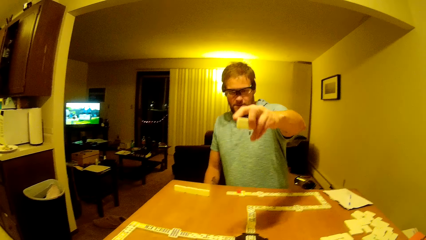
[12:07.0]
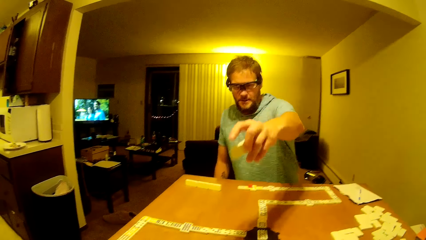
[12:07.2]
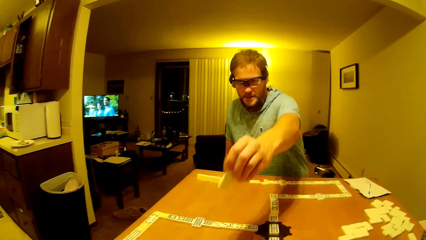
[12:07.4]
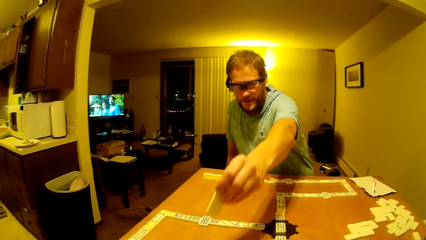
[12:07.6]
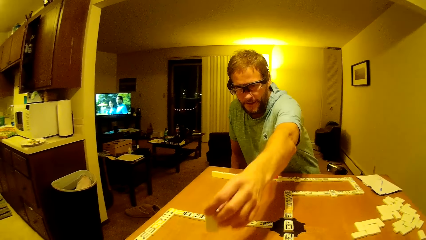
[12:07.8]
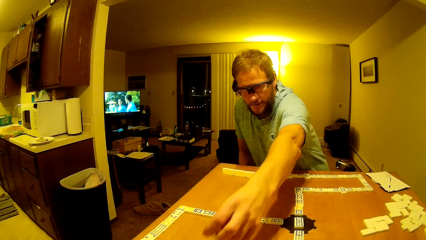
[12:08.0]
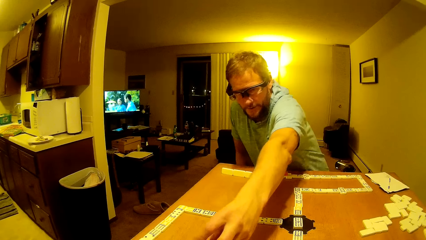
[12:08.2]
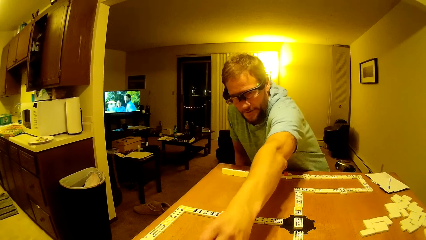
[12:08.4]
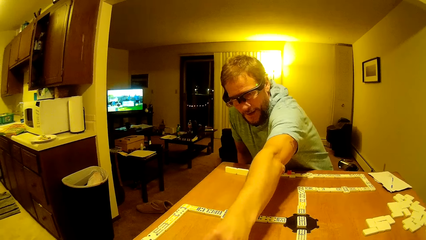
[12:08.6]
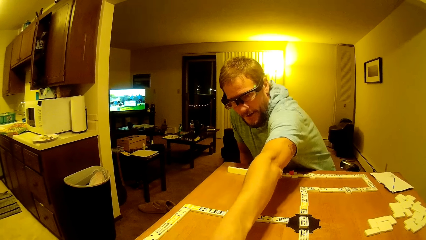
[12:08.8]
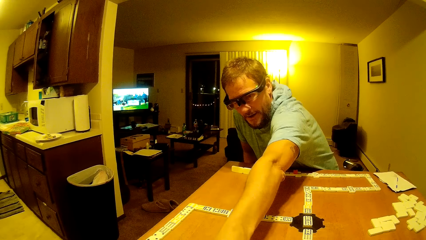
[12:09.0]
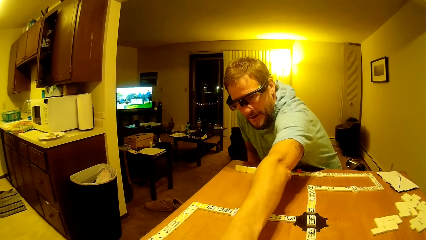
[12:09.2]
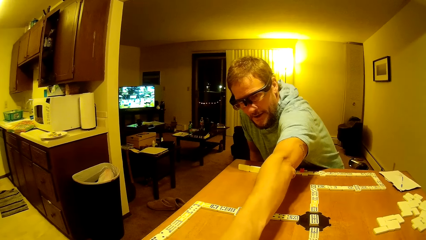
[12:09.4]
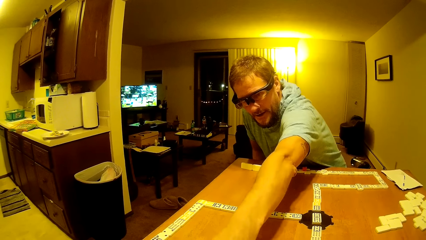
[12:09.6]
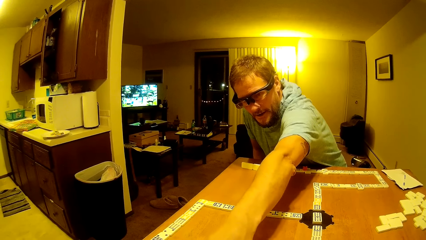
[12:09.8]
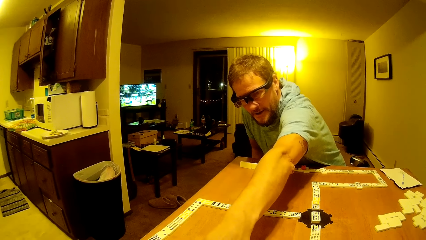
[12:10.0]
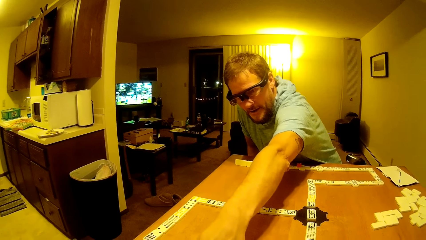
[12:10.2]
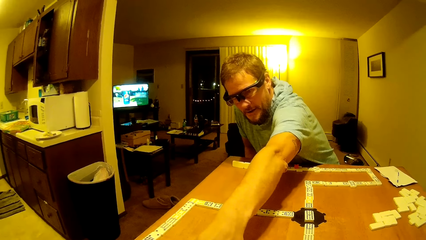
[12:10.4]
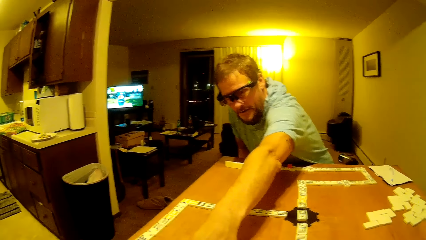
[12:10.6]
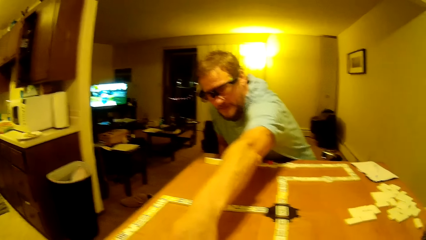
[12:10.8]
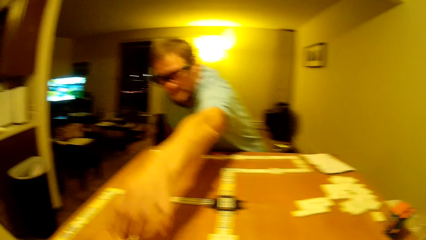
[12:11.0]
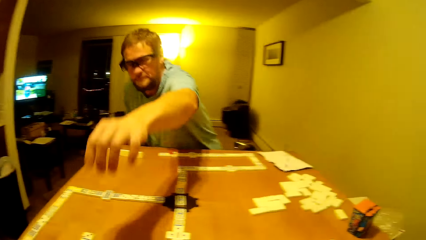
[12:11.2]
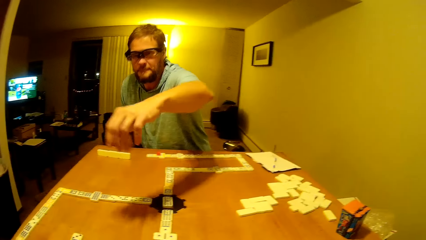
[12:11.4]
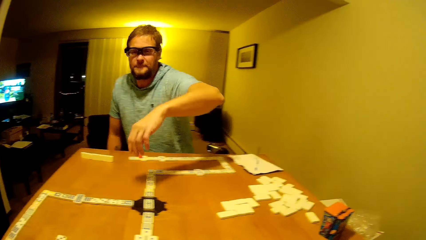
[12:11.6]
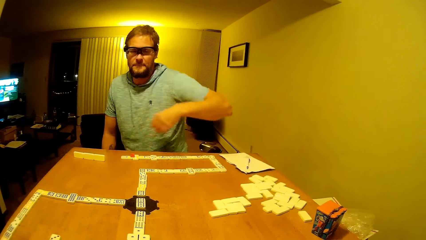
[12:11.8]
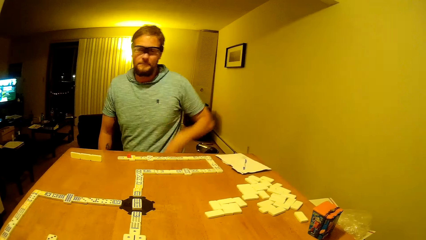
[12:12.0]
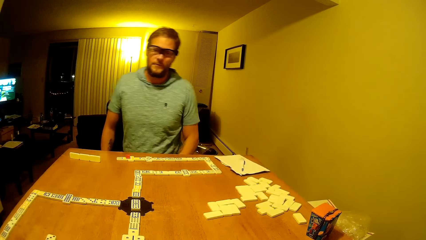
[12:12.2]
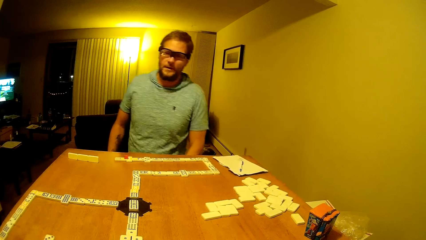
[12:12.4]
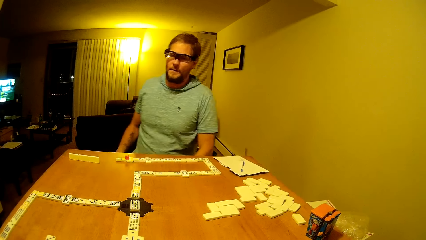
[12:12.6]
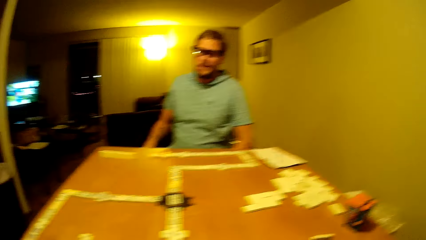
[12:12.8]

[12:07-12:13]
A man lifts the dice up. The man places a domino piece on the table to continue the game. The man lifts the hand up.

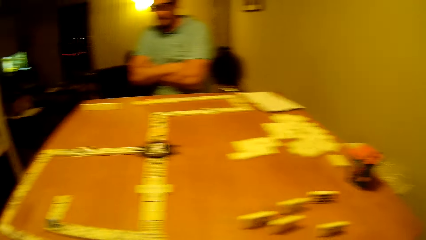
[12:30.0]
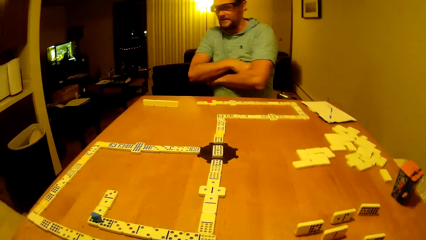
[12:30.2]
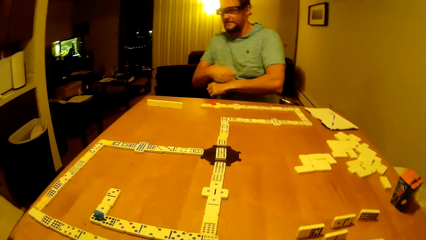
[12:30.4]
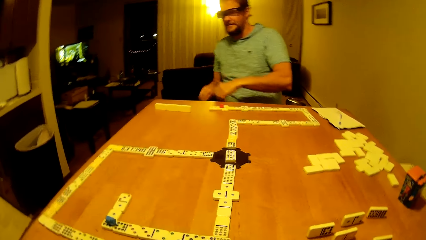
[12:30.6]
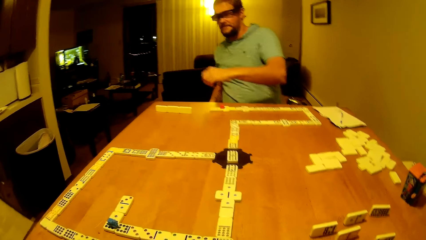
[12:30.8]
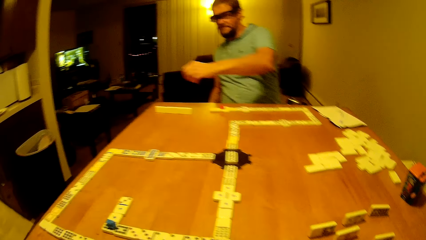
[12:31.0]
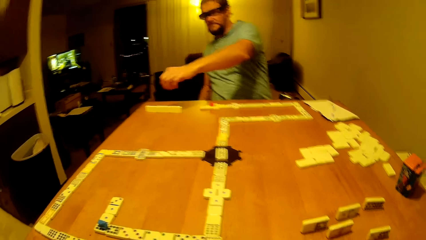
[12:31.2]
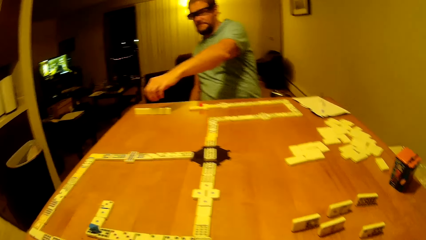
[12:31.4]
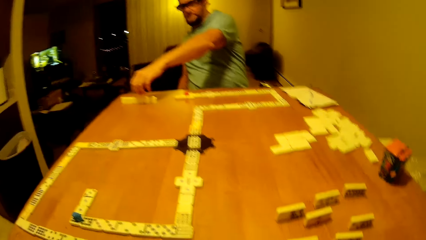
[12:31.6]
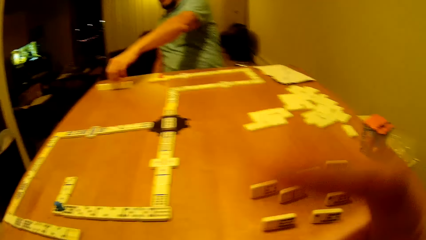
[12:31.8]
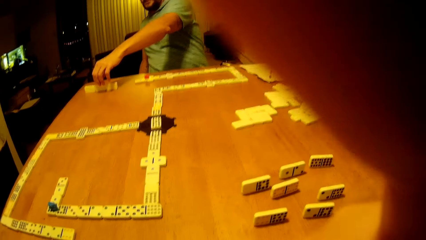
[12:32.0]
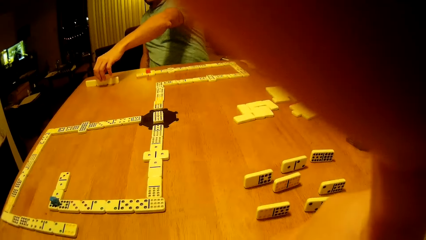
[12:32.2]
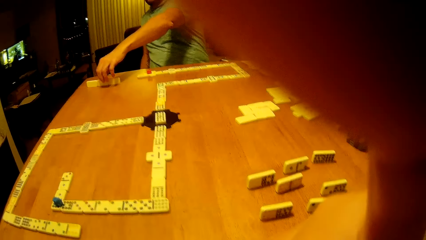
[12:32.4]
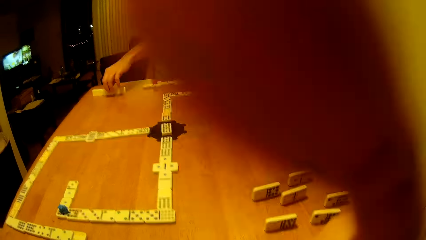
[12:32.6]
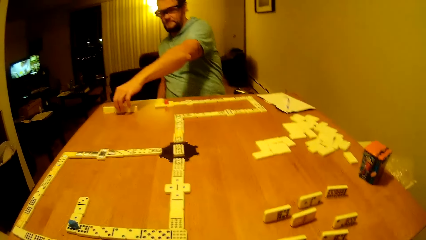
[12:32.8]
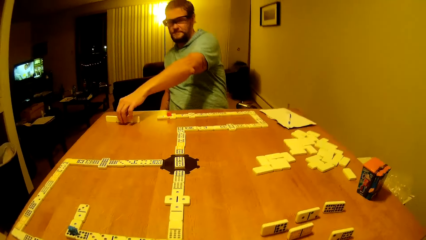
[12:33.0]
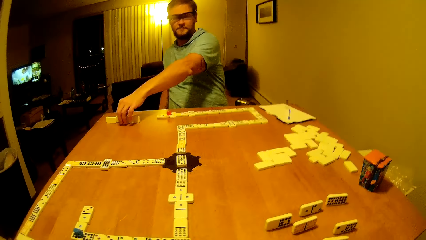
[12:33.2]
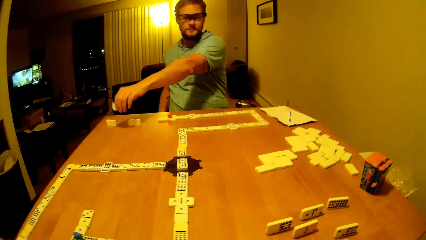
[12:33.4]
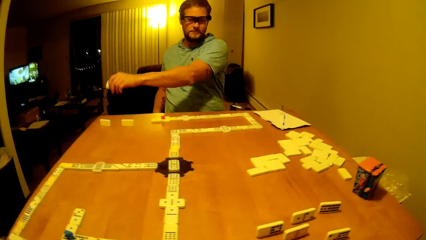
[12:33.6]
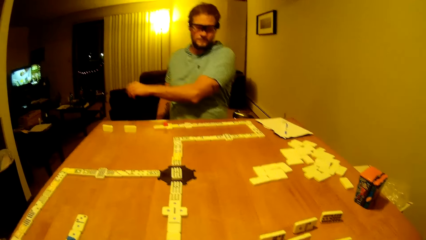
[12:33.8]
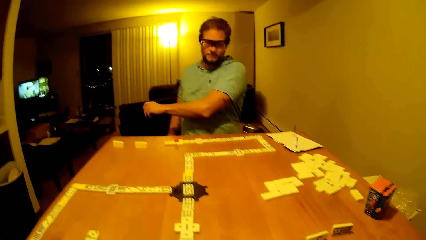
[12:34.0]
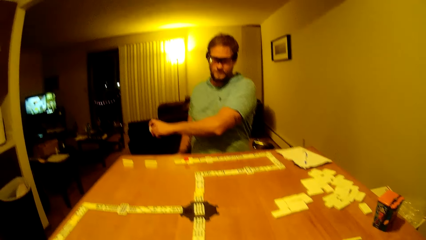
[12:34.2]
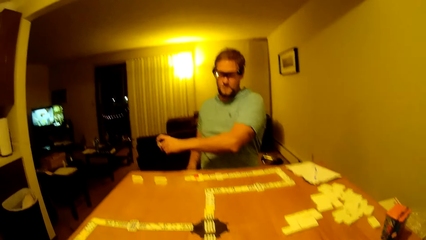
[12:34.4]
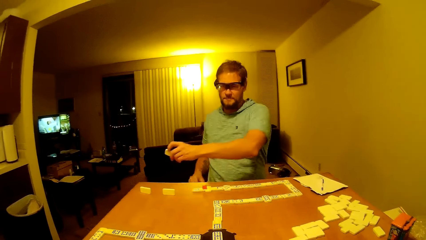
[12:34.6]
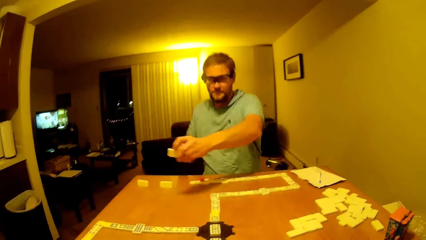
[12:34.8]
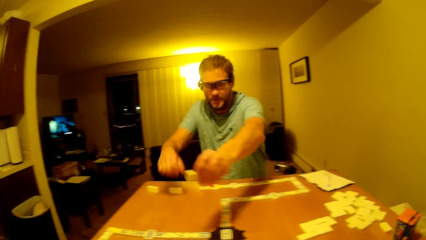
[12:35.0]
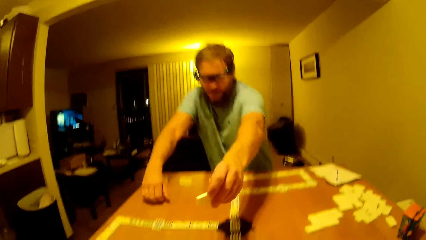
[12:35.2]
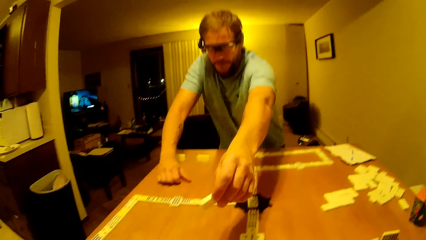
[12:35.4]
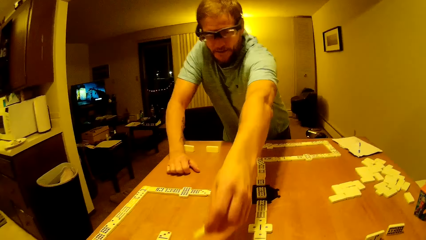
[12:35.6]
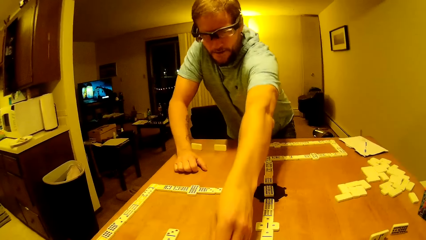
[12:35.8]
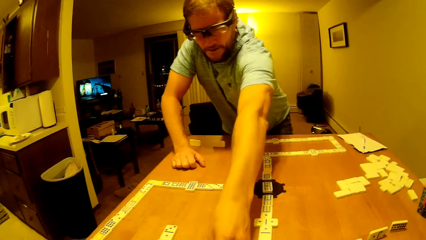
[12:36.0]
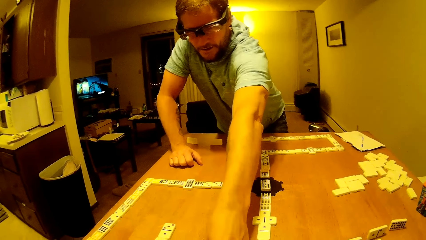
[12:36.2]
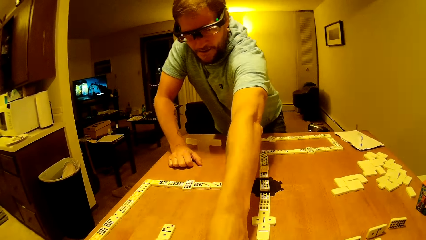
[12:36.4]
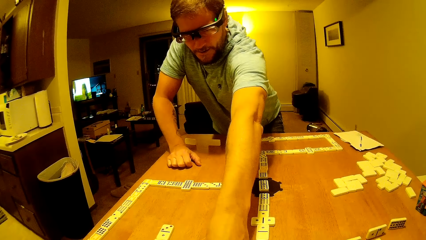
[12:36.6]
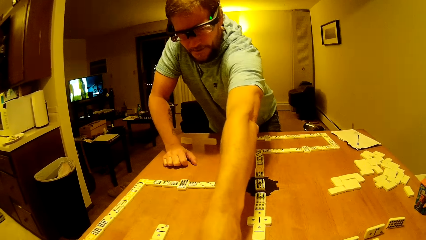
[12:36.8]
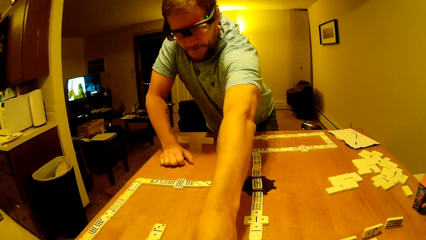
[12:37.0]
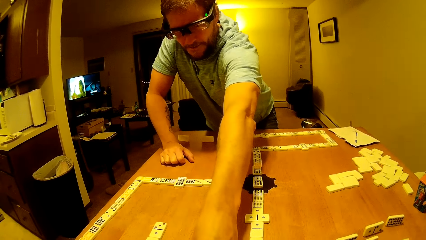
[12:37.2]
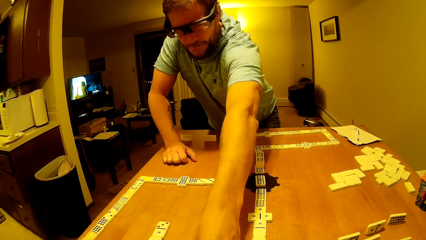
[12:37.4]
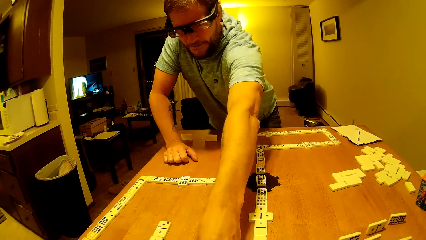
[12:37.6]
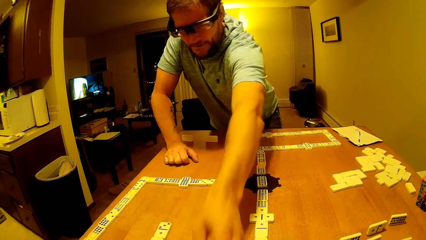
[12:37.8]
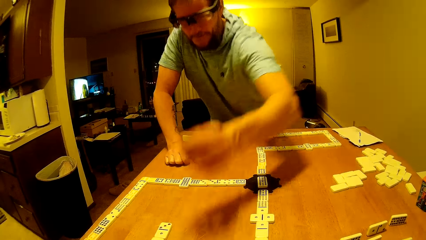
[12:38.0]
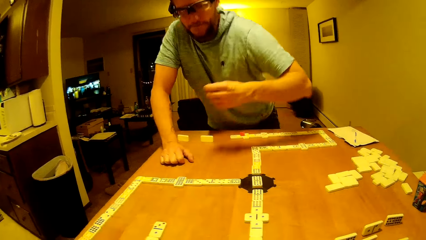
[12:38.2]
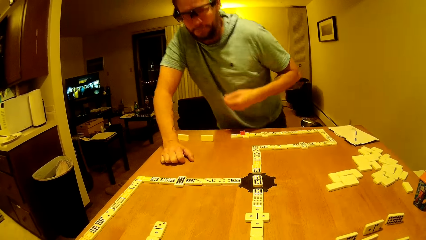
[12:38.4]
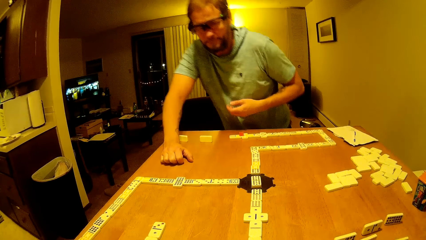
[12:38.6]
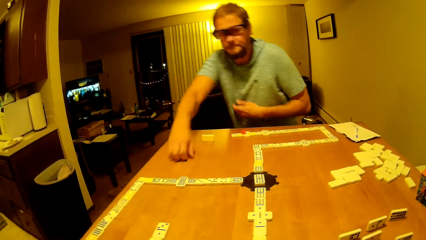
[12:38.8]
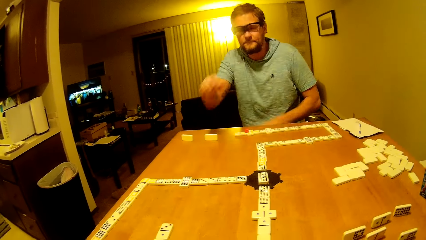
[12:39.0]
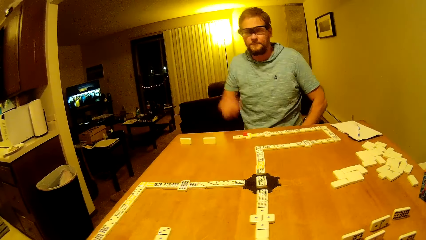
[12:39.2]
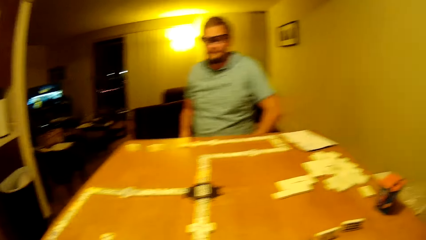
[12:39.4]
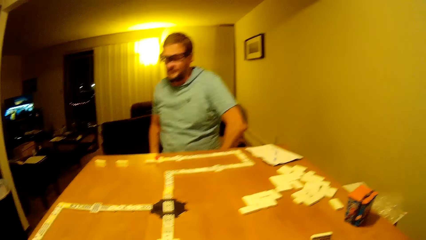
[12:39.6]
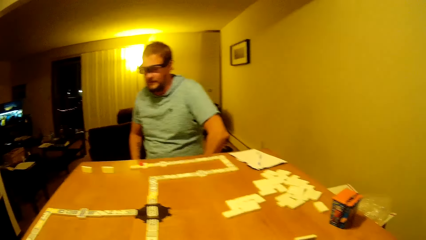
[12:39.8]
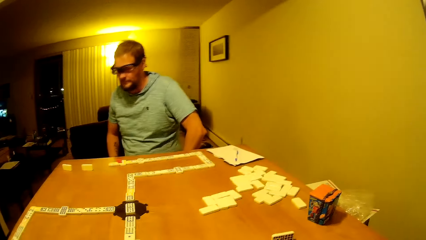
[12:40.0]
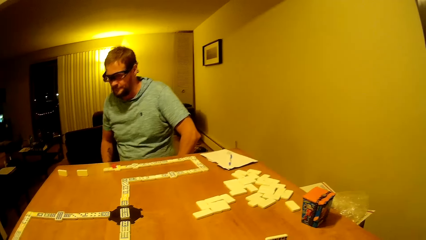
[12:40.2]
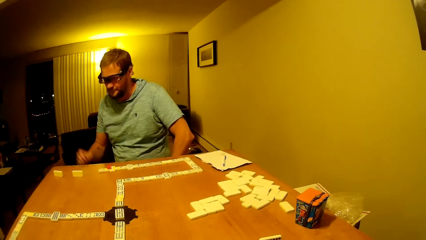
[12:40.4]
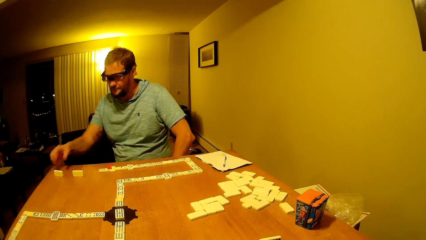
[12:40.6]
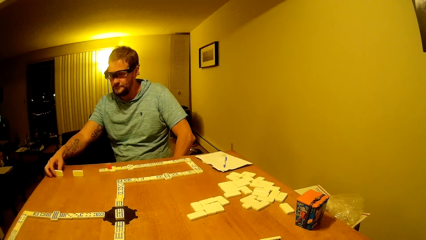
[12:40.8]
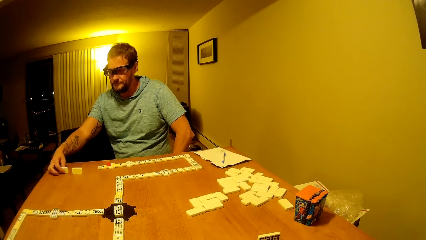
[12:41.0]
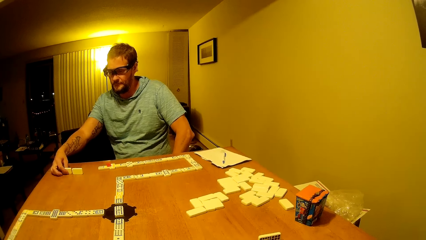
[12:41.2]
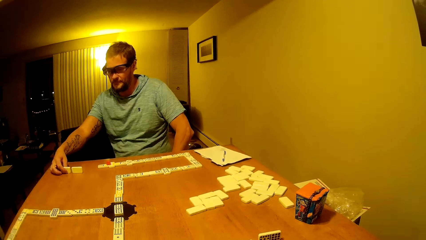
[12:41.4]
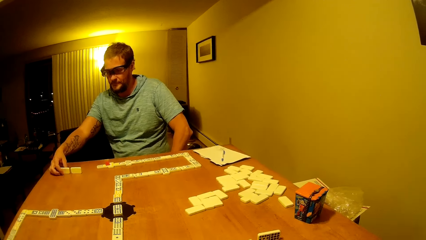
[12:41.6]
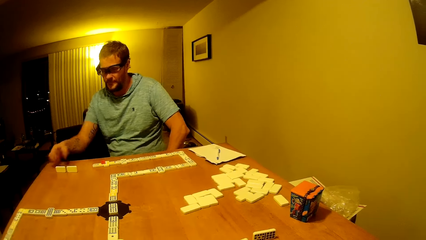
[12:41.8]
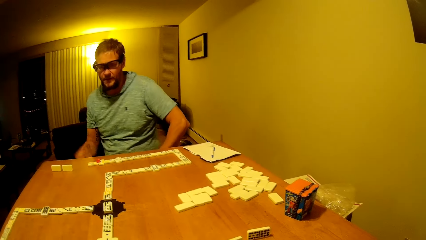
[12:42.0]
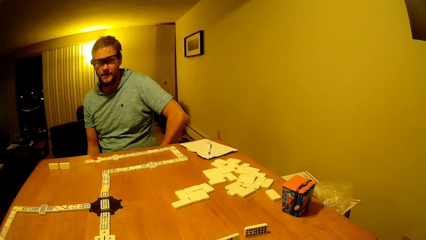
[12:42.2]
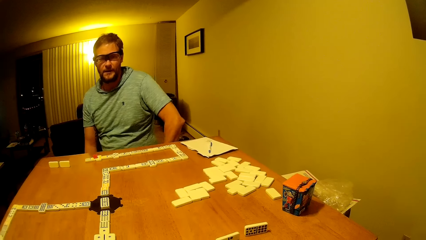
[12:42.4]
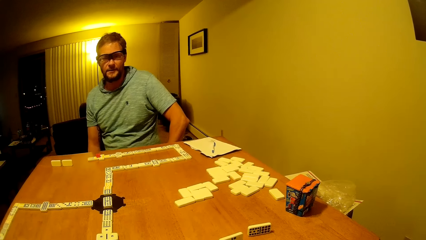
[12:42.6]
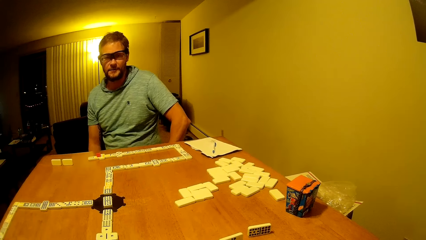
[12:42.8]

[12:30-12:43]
A man picks a domino piece. The camera wearer touches the camera. The man places a domino piece forward to continue the game. The man sits down, moves a domino piece on the table, and touches the dice.
